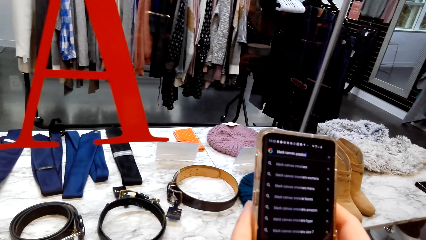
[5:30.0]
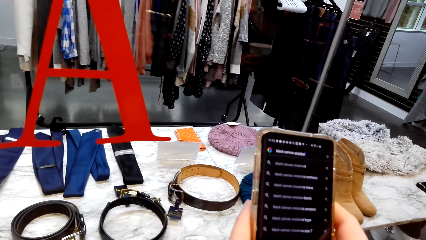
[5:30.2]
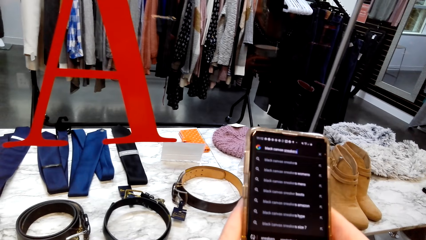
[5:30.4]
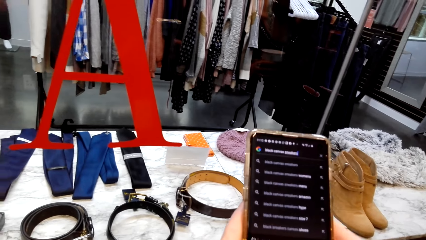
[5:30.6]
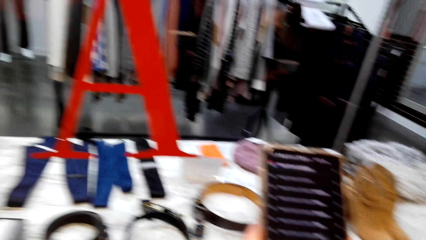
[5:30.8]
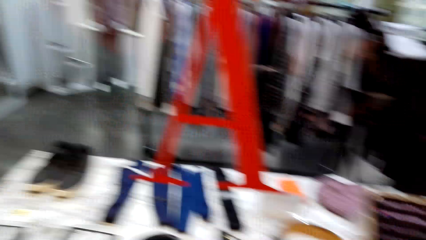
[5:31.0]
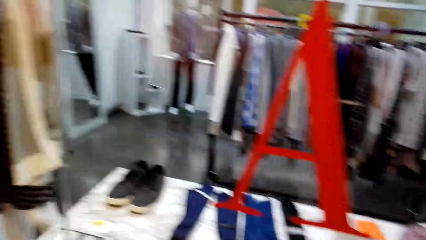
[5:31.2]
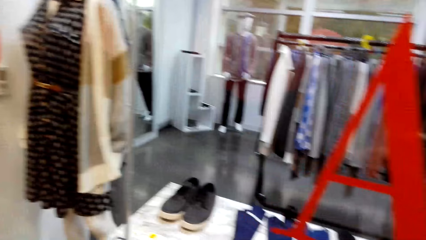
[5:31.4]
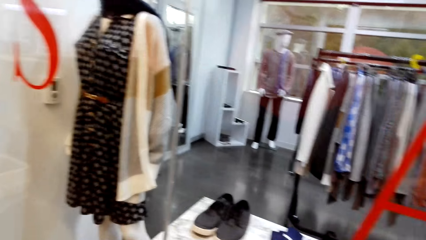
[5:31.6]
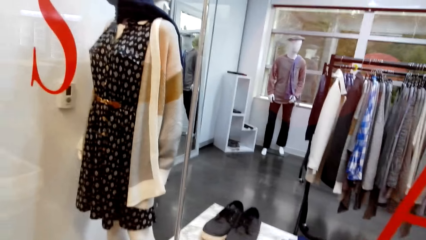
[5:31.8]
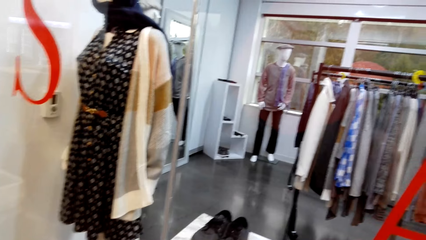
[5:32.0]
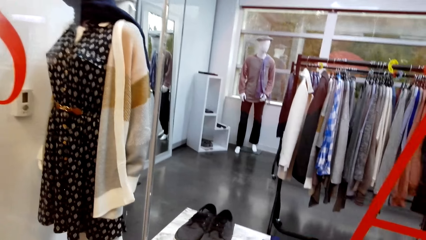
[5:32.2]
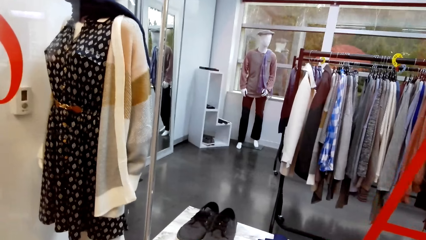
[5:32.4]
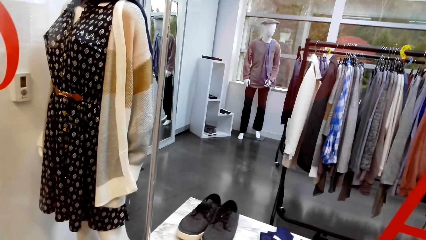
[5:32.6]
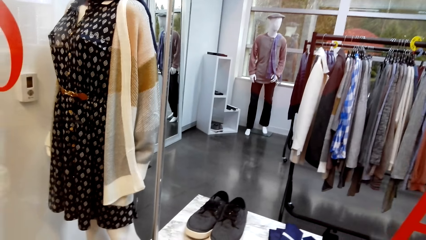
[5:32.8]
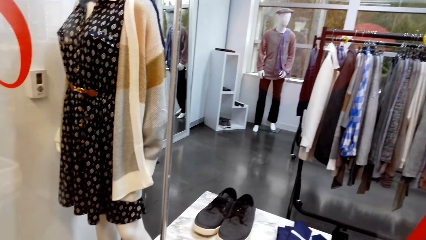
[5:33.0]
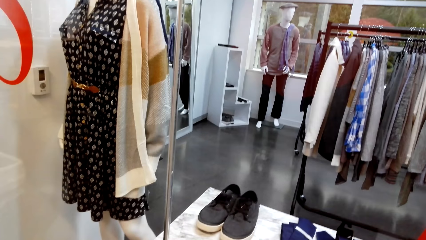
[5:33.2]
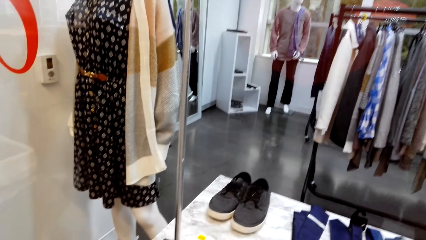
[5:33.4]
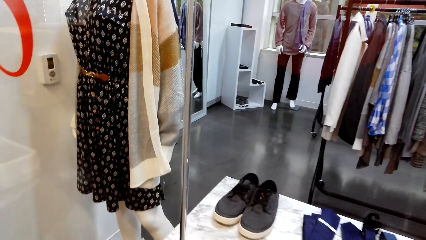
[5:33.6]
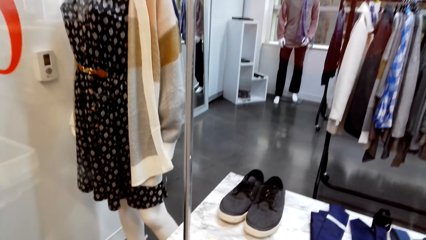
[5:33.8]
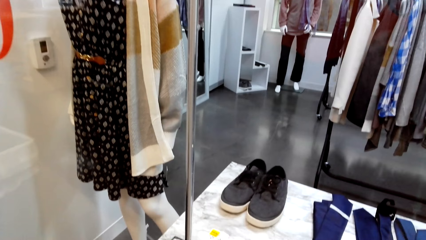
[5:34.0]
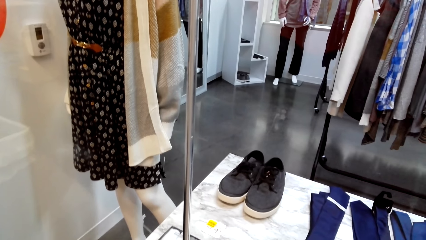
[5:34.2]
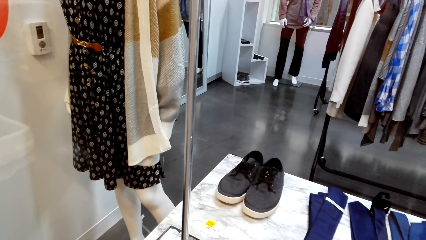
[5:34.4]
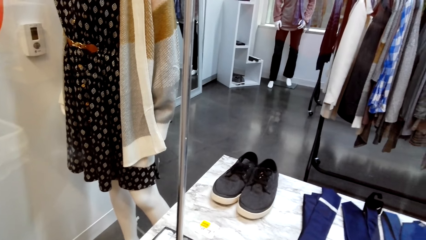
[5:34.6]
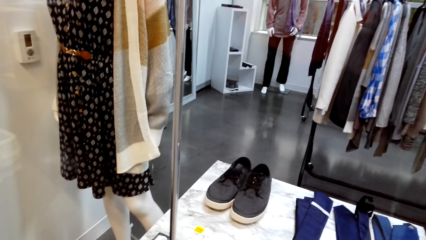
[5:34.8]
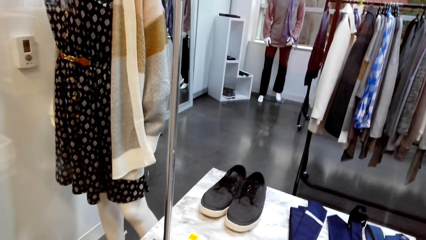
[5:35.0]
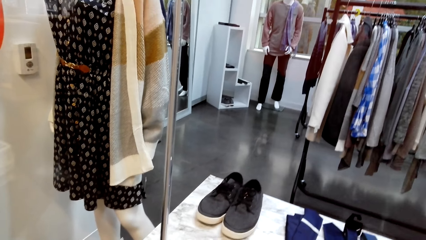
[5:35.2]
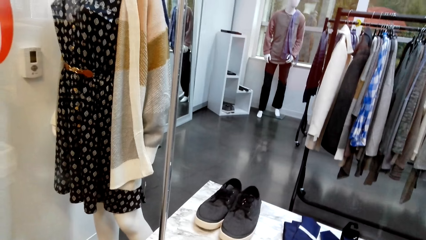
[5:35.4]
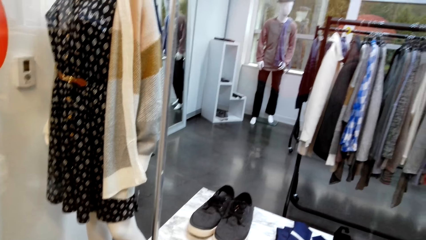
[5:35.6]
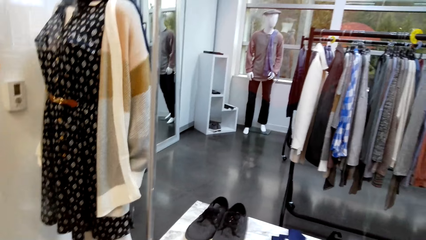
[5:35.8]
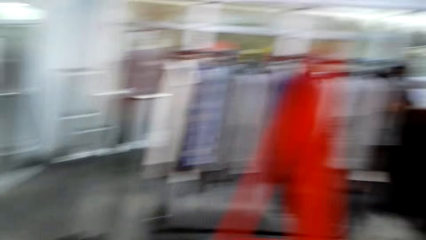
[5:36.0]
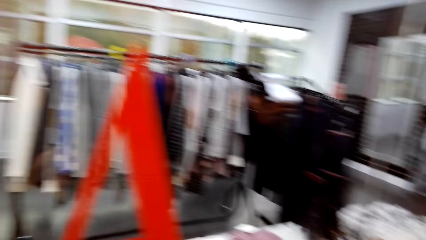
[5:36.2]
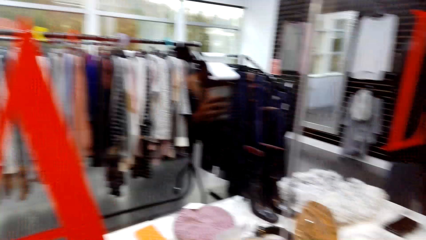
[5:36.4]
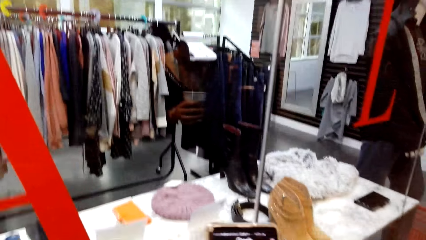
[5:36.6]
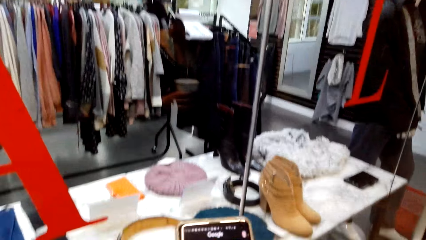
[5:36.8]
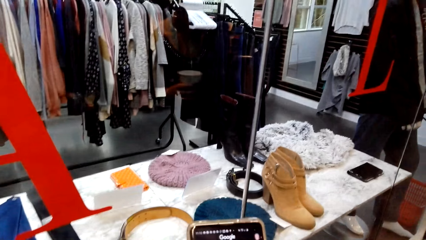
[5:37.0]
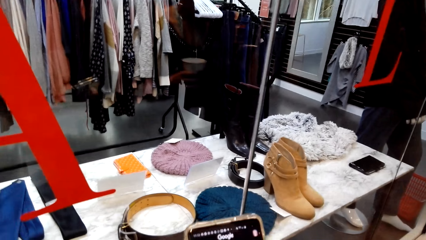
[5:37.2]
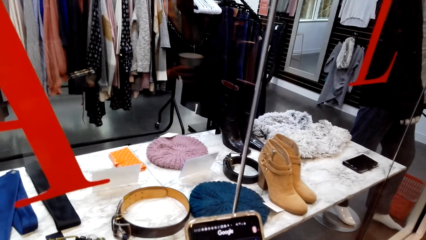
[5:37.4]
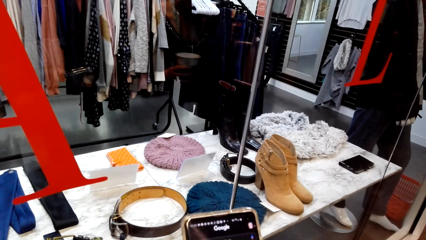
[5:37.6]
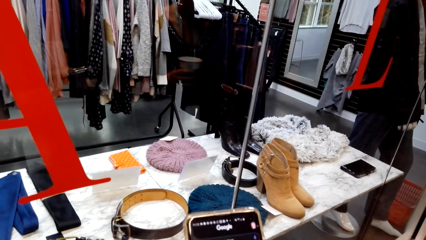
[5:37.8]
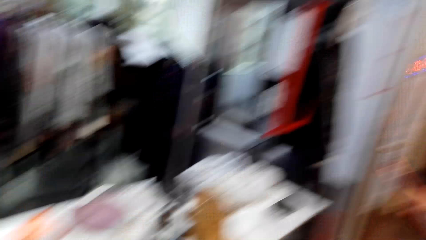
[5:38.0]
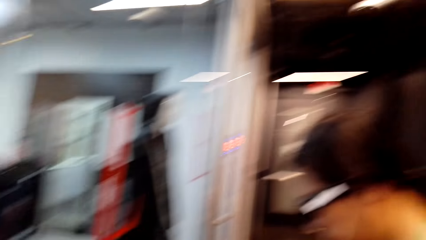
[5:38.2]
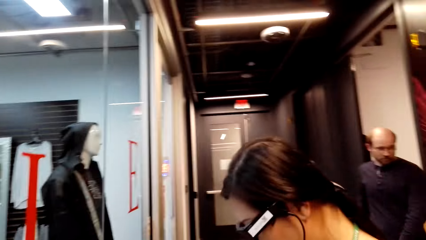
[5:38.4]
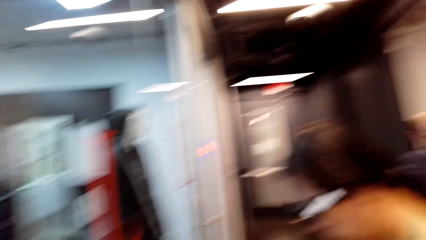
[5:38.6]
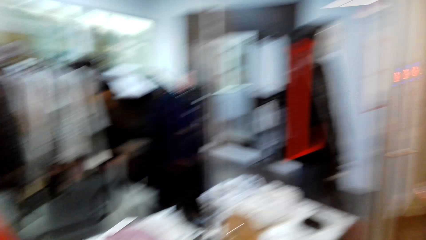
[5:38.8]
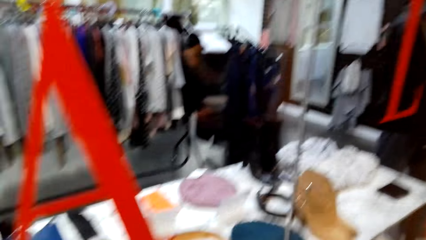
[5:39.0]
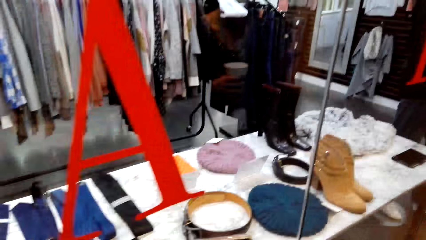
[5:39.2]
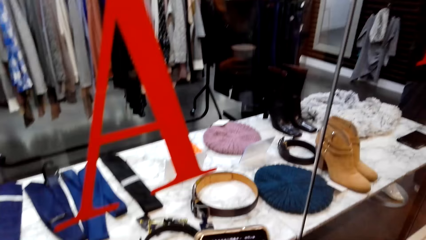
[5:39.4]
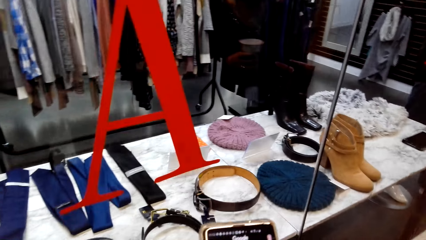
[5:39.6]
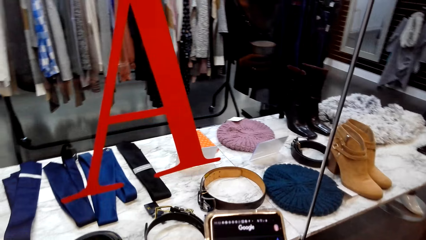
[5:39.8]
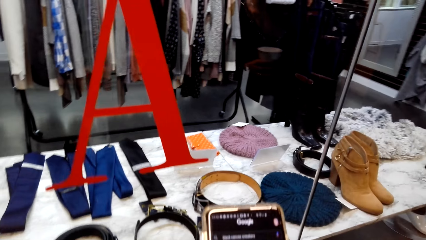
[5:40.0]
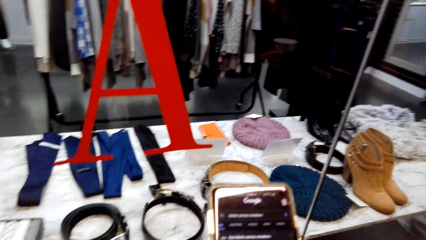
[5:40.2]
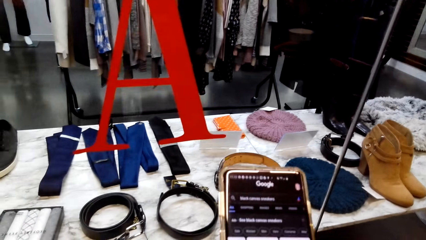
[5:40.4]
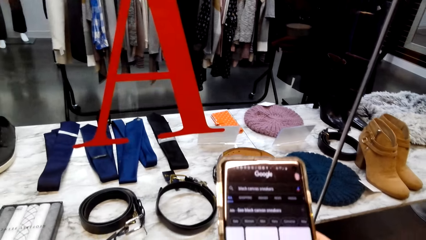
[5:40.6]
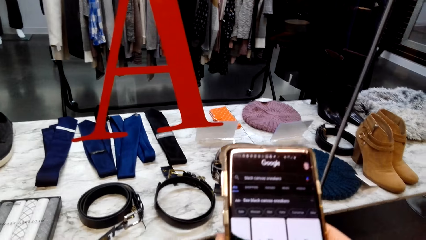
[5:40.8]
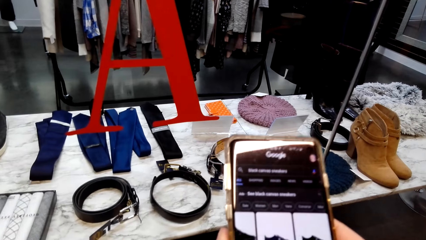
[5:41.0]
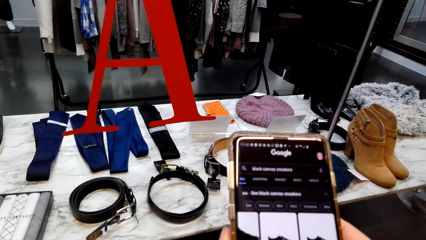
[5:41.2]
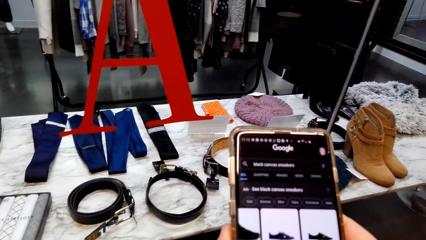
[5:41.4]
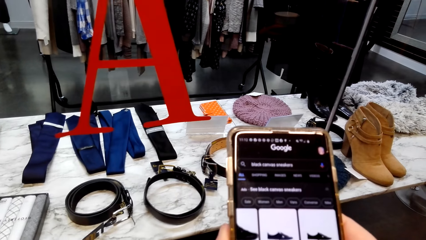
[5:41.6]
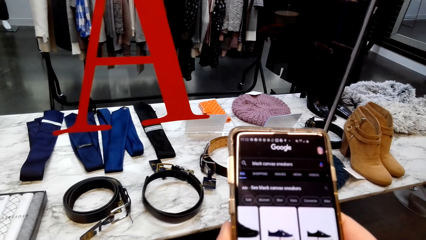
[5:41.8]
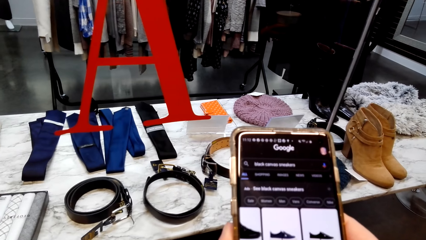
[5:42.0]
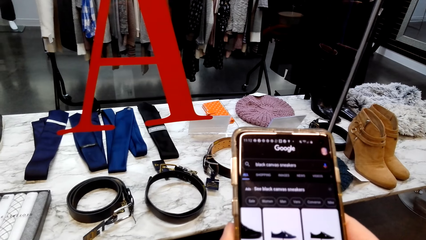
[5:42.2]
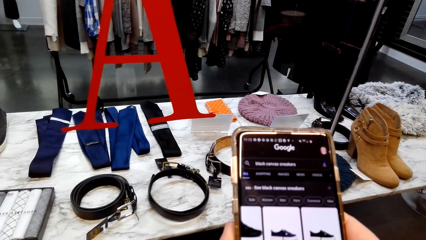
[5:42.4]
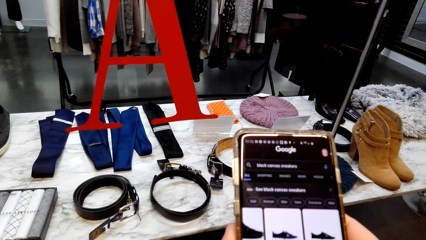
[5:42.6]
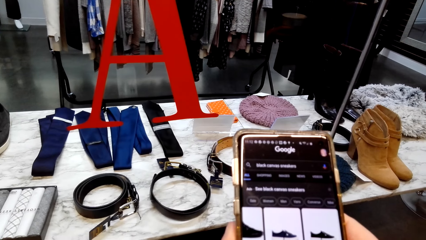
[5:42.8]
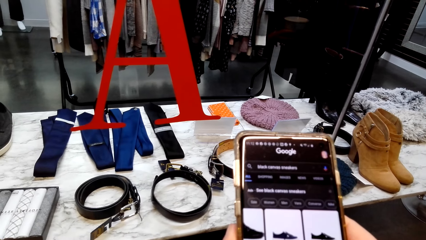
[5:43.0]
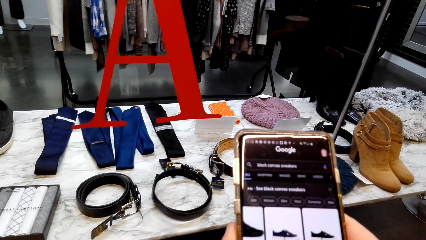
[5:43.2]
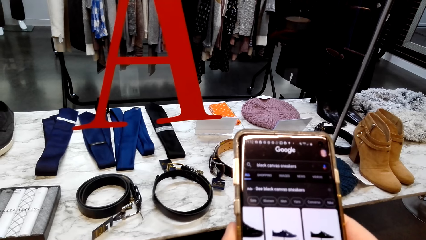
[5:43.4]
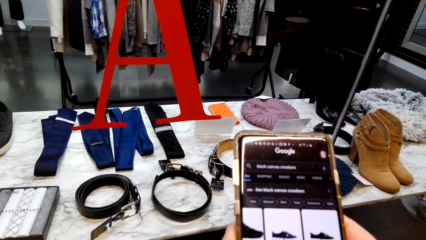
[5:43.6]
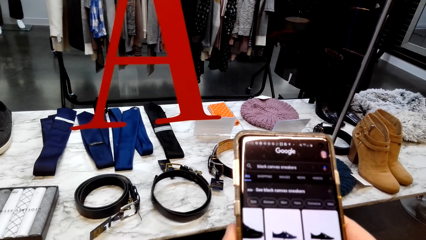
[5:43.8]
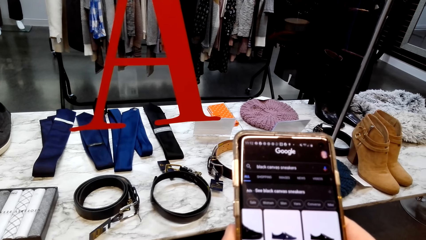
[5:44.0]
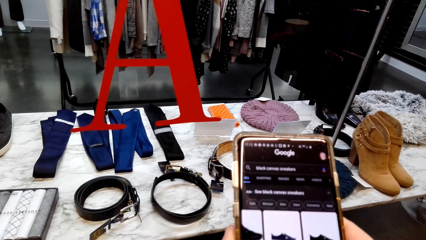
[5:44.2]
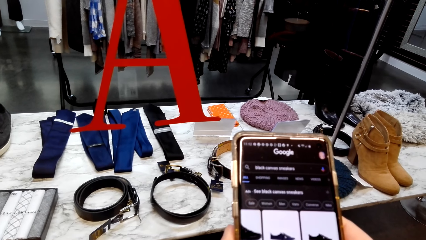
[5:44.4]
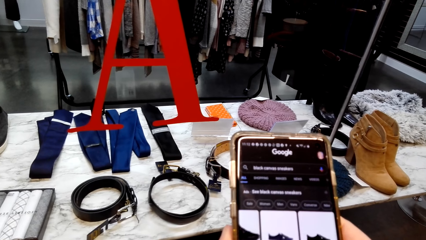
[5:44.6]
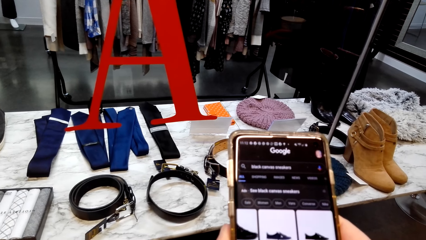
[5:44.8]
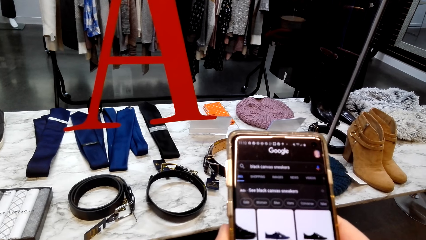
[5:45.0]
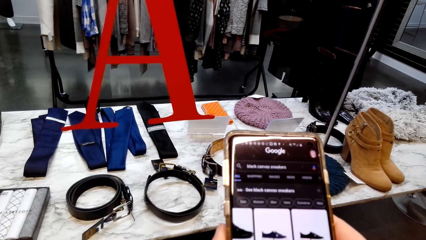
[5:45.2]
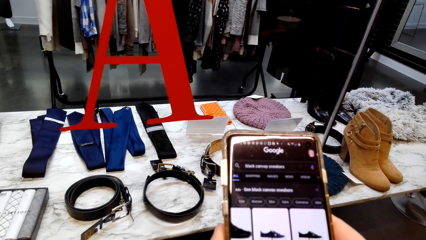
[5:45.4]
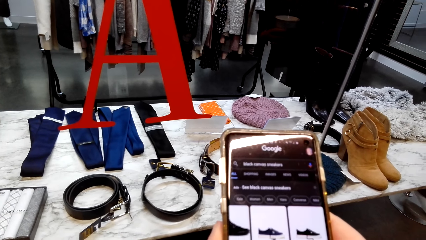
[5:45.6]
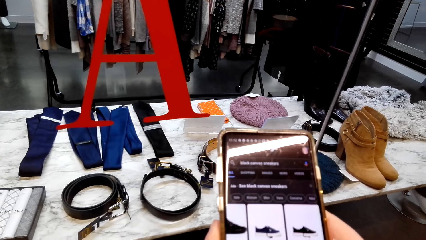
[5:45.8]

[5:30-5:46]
The camera wearer looks around the store. They use the phone. A person uses the phone. The camera wearer uses the phone.
